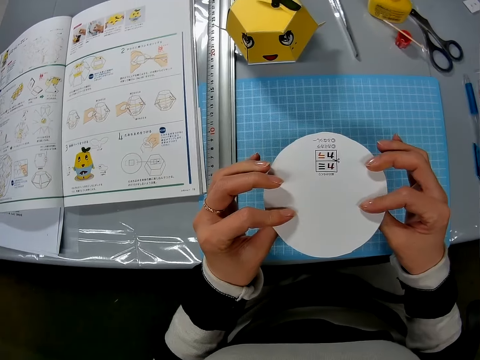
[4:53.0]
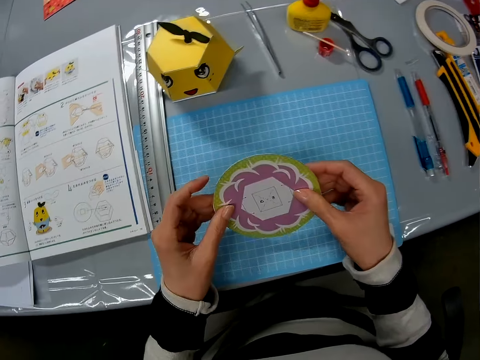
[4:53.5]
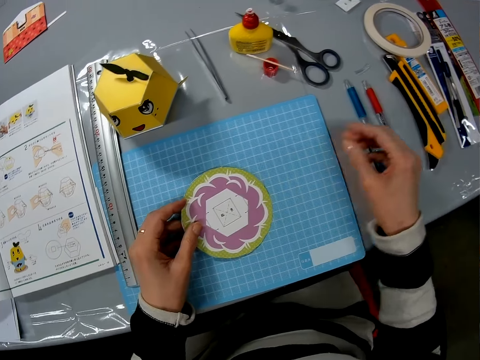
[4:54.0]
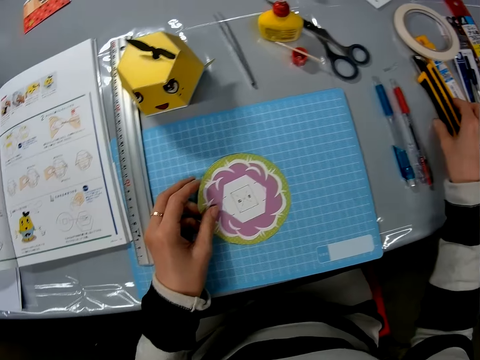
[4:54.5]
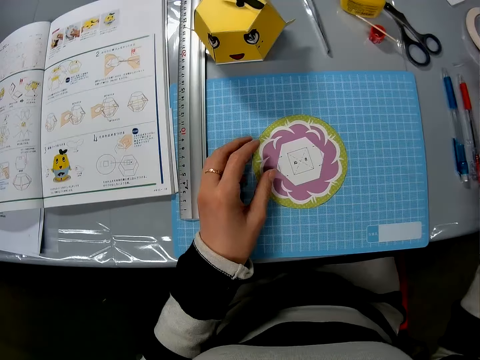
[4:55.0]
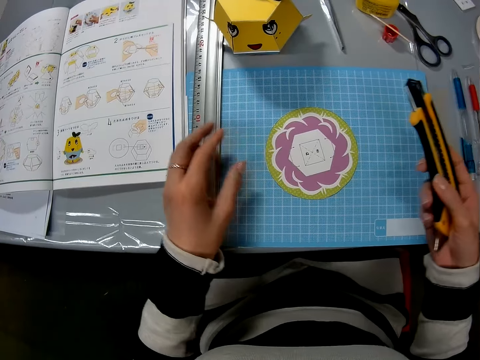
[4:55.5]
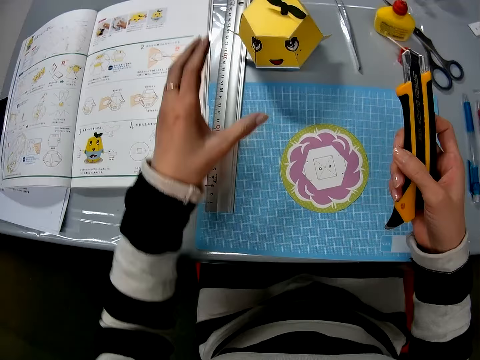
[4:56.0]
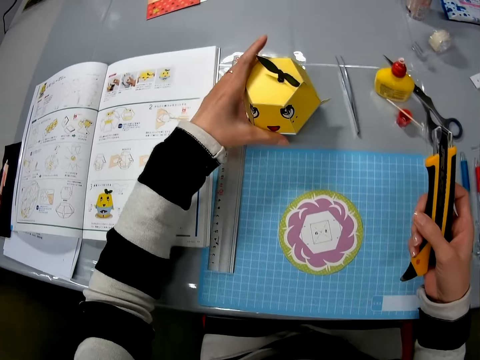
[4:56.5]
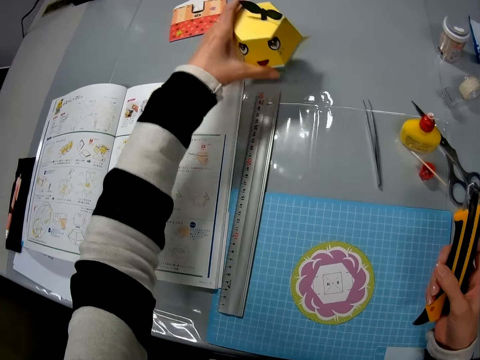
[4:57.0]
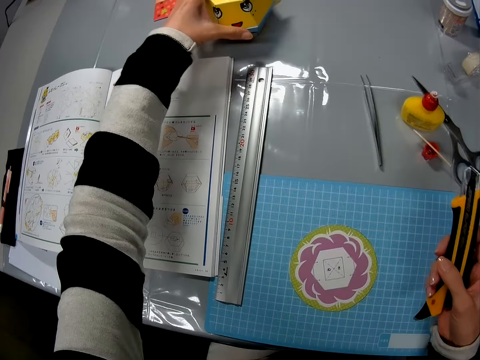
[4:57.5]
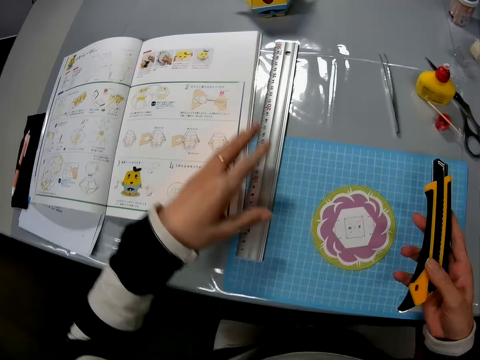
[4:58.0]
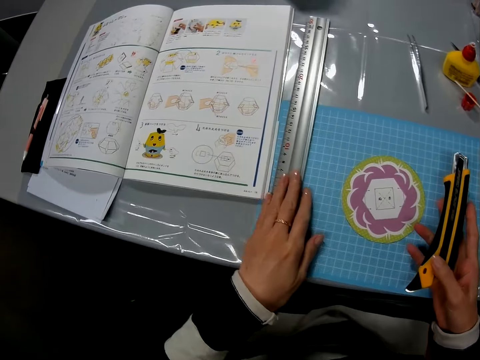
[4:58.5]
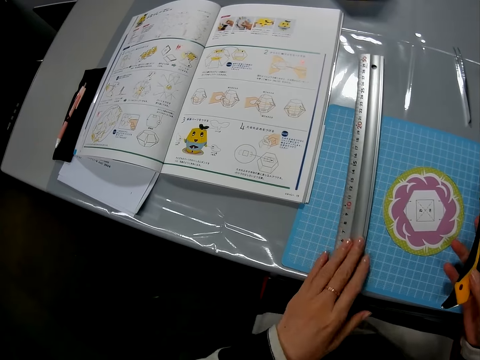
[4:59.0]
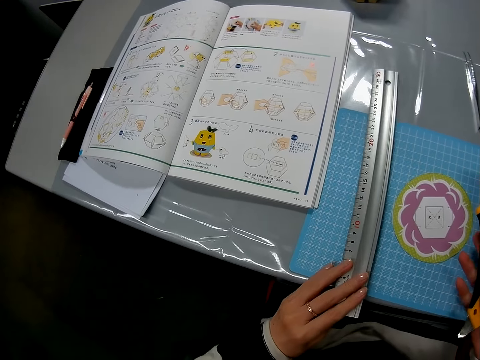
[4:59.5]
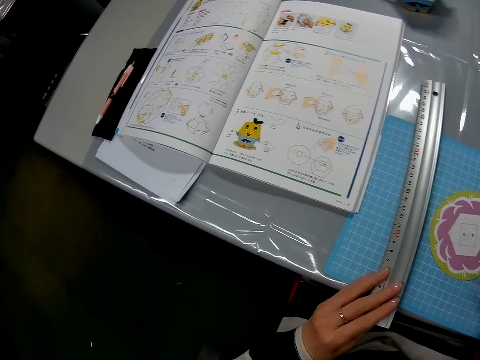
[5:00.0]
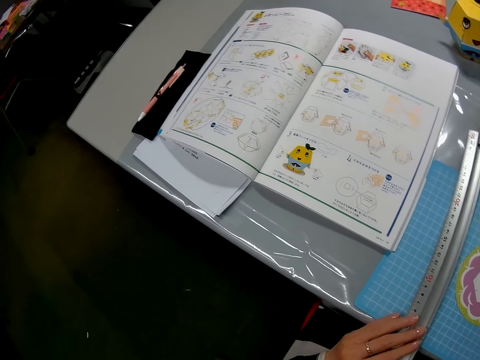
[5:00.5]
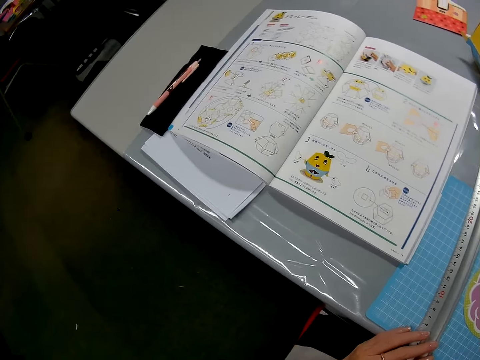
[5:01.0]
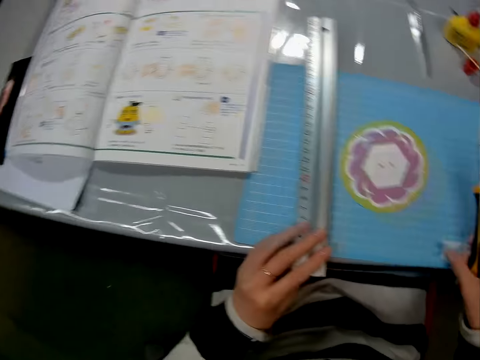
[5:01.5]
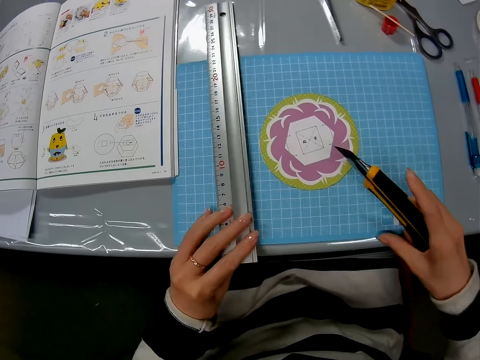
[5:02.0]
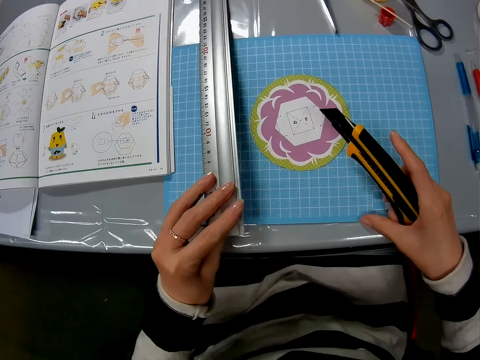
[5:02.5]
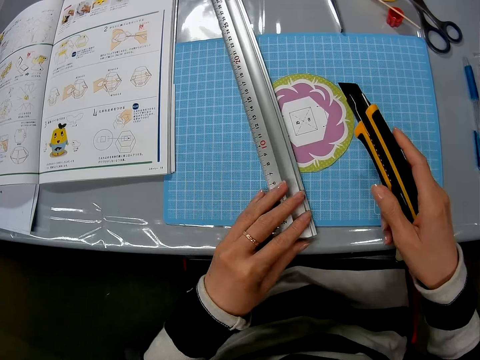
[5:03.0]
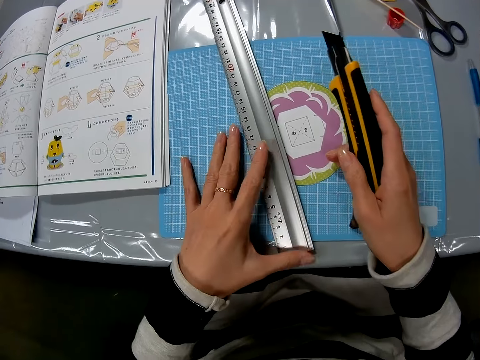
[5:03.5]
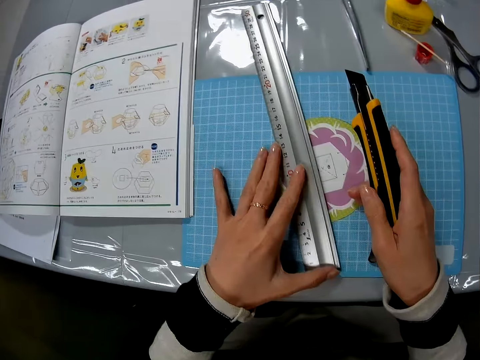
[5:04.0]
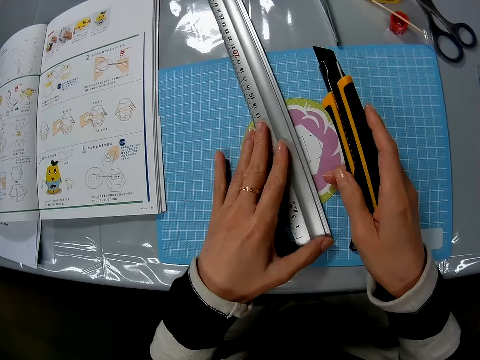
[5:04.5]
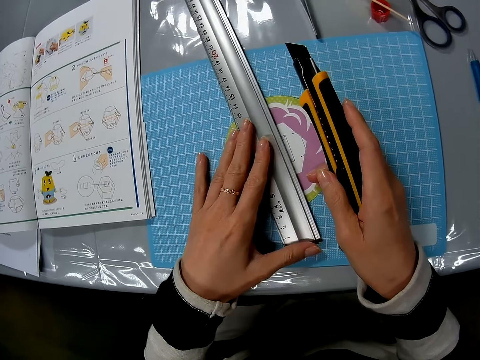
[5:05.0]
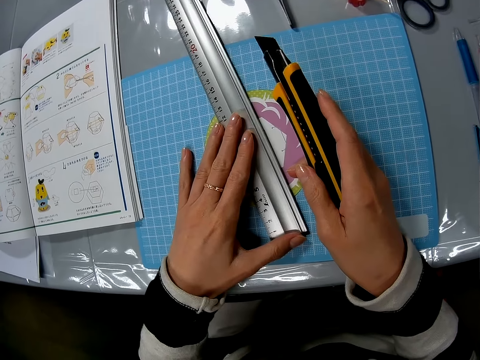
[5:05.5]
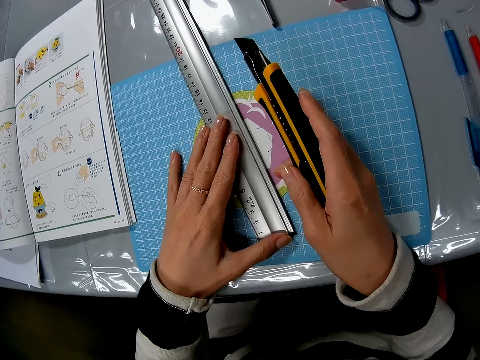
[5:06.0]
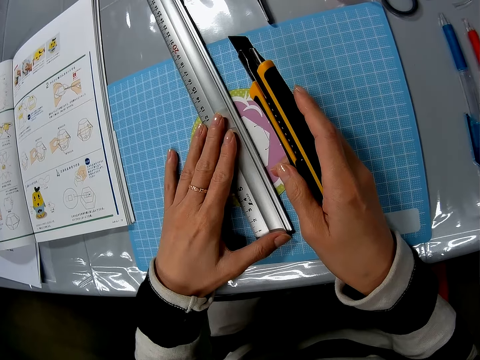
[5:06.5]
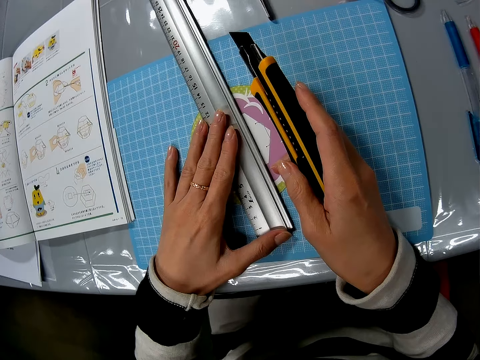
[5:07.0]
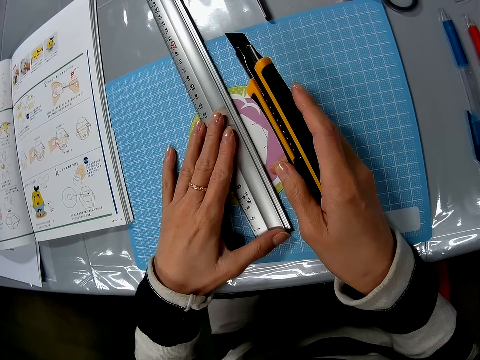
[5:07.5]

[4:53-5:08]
The camera wearer turns the art piece and puts the art piece on the table. They pick up the craft knife. They move the artwork and put the artwork on the table. They move the ruler. They move the manila paper. They place the ruler on the manila paper.

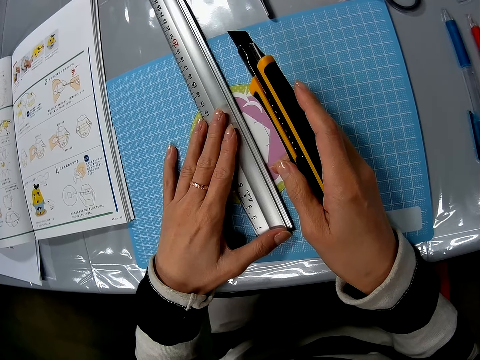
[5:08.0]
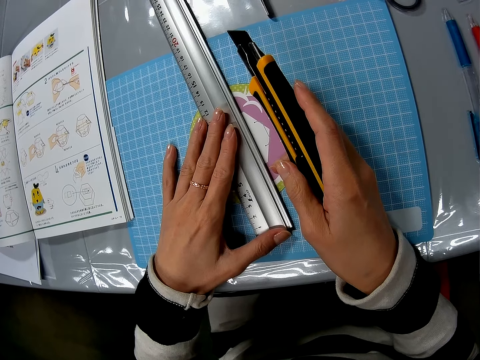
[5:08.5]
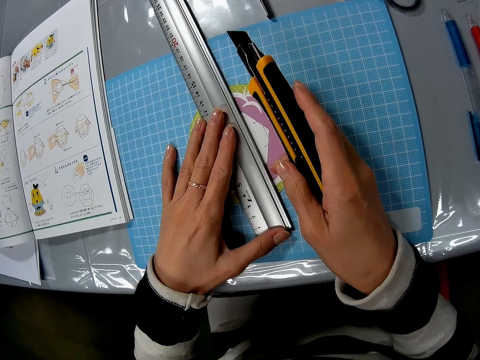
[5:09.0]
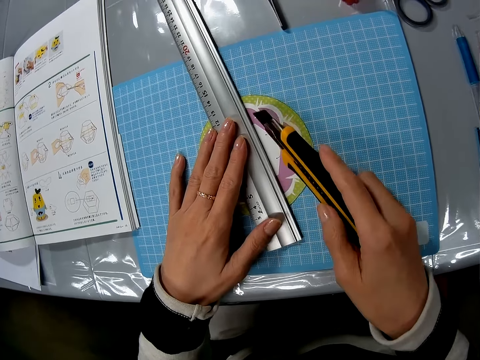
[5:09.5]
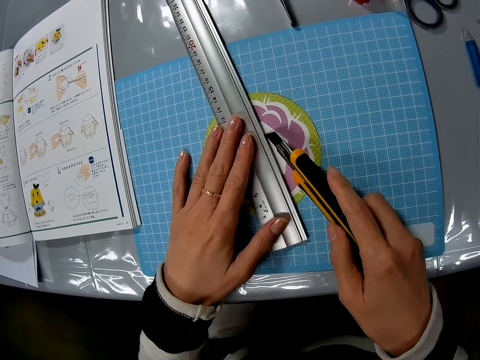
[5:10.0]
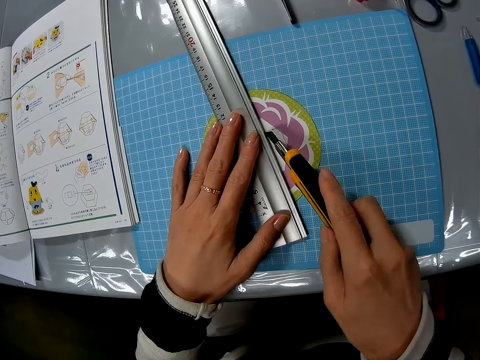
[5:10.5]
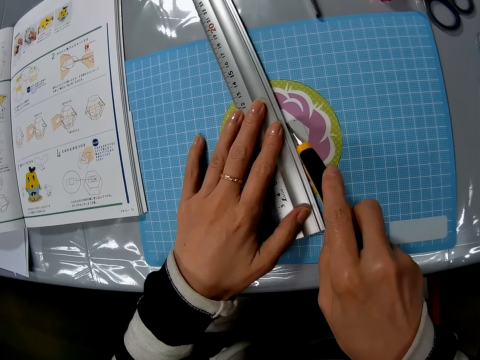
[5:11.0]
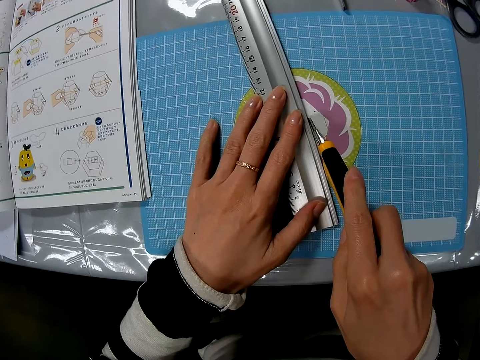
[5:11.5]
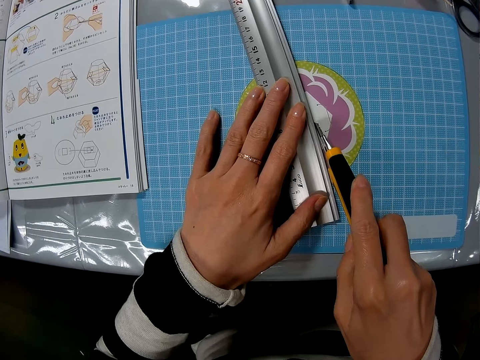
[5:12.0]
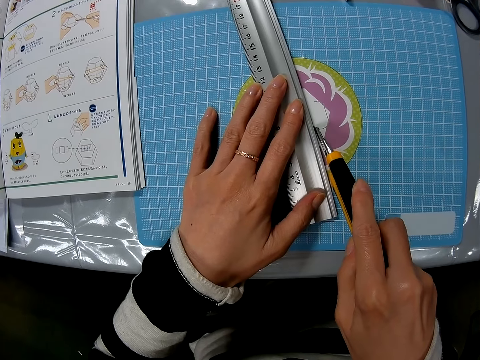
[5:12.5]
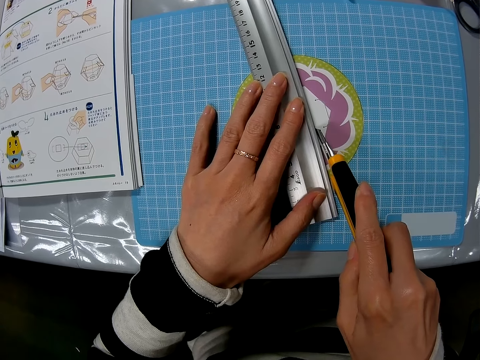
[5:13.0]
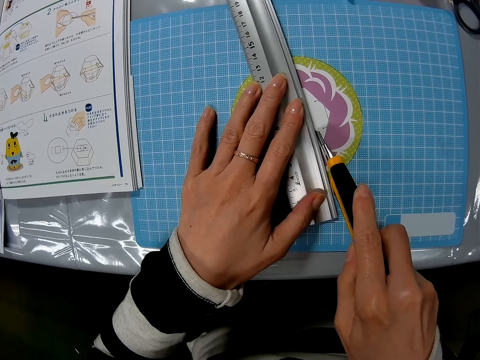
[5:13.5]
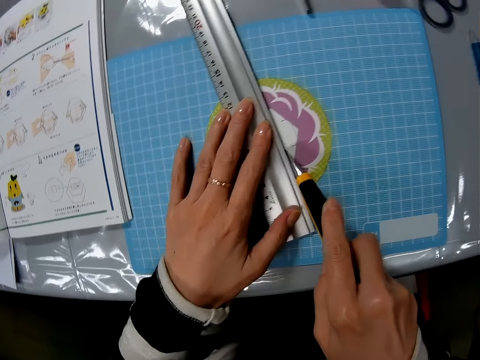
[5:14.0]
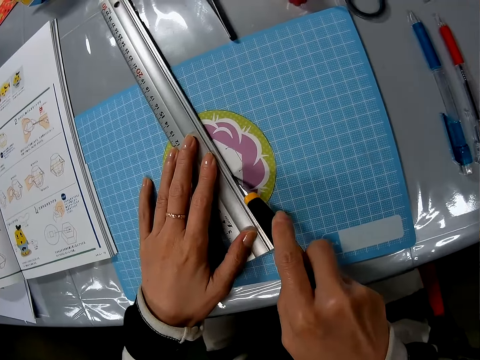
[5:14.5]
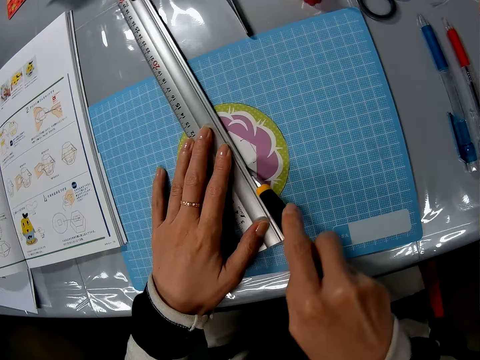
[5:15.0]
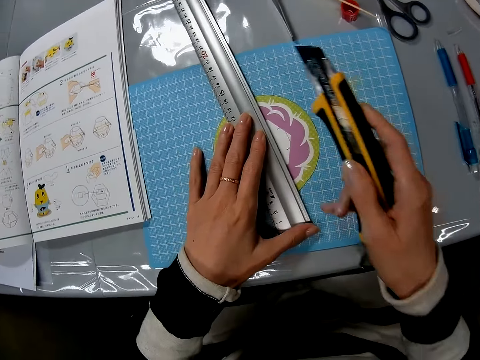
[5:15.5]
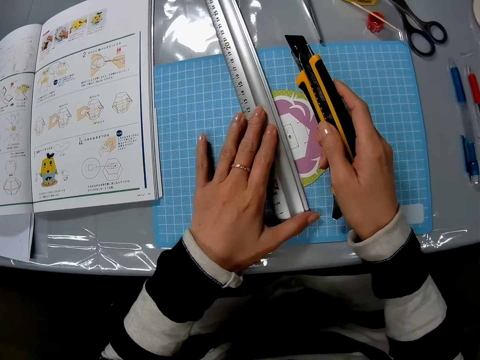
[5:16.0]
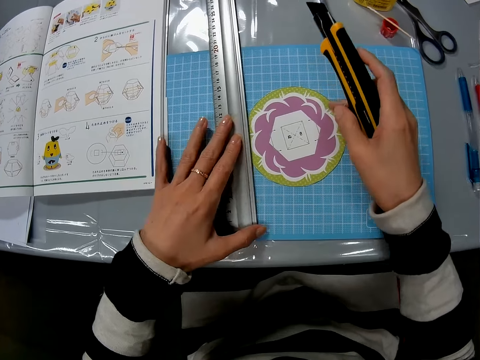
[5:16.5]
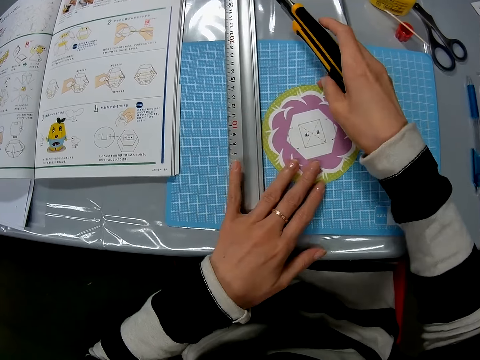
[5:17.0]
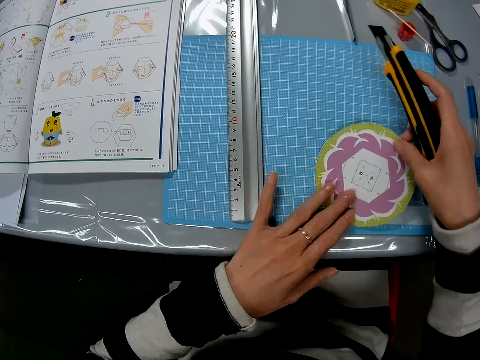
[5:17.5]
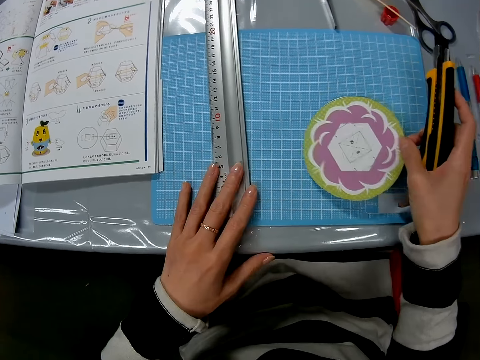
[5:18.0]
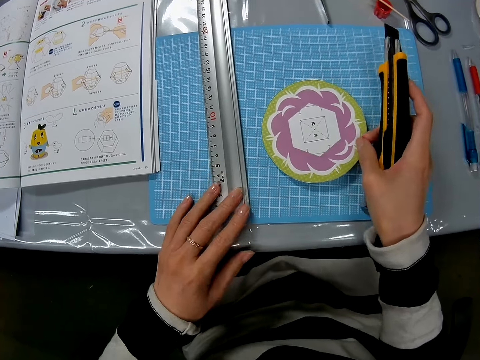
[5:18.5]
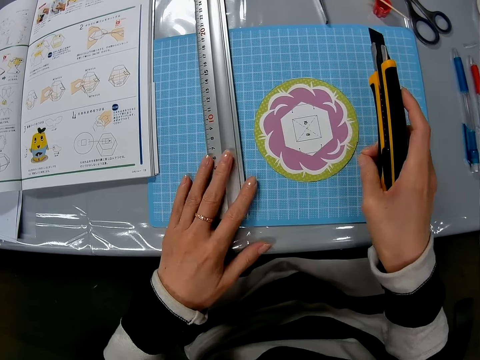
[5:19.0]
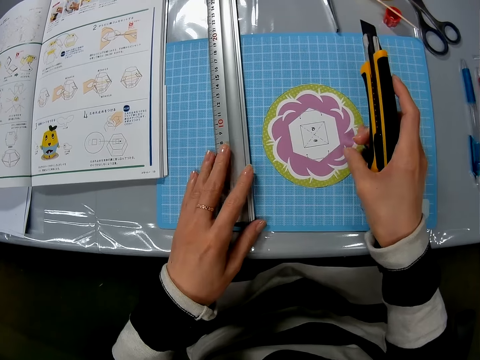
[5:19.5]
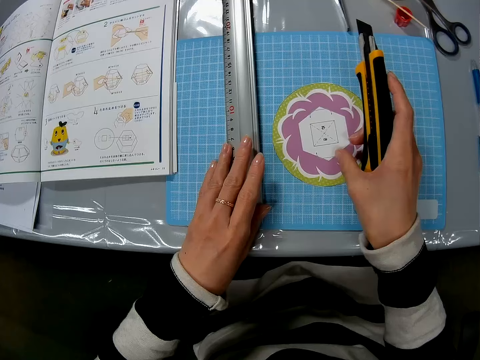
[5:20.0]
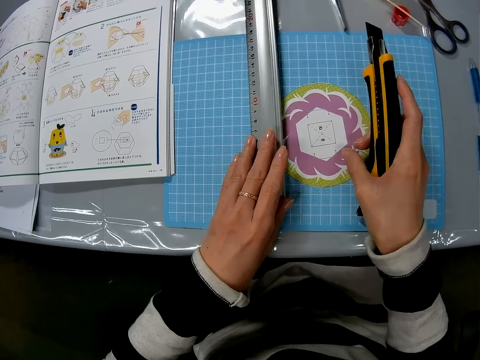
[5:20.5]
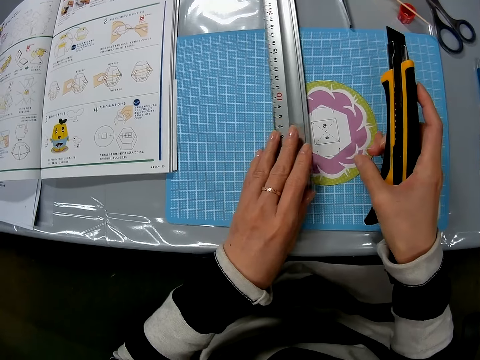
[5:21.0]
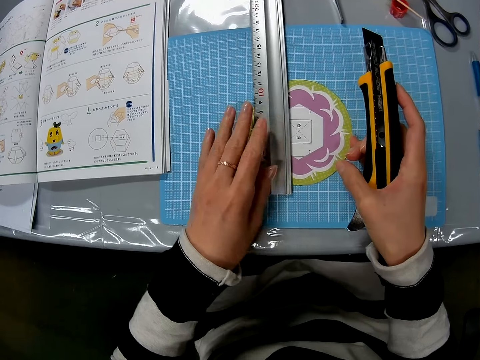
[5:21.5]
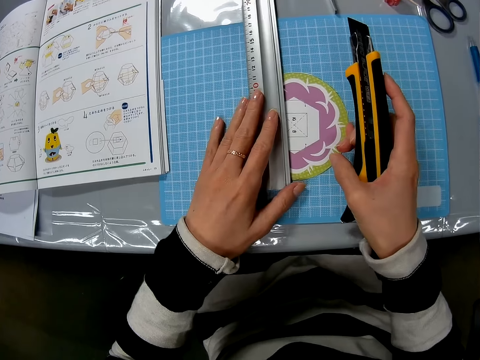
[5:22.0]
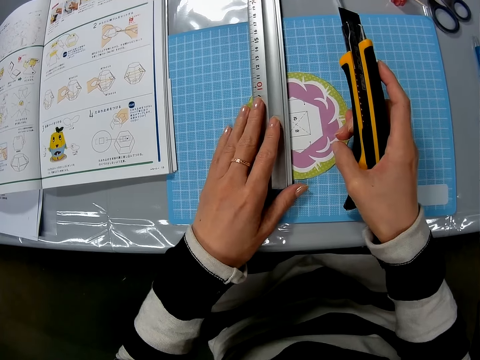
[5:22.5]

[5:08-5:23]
The camera wearer cuts the craft piece with the craft knife. They move the ruler, move the craft piece, pick up the flat carton, and drop the flat carton. They place the ruler on the art piece.
